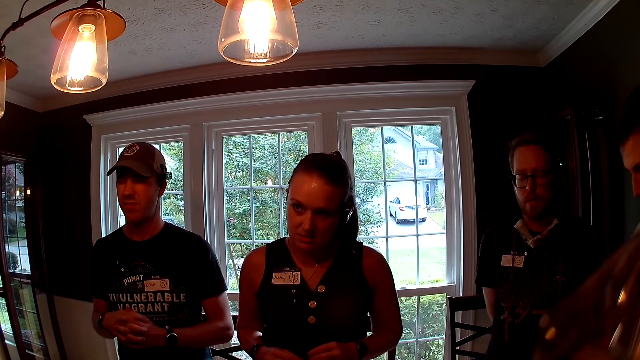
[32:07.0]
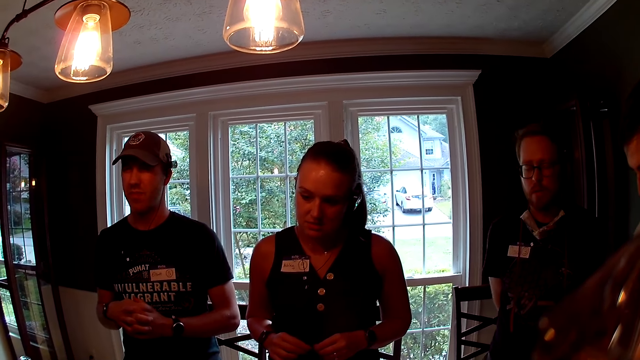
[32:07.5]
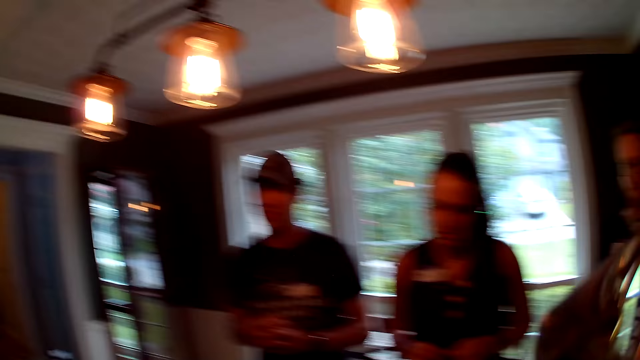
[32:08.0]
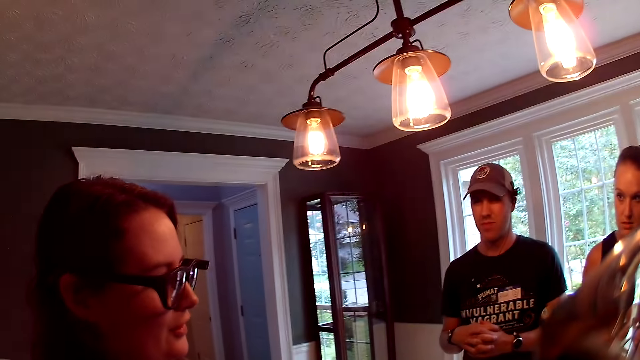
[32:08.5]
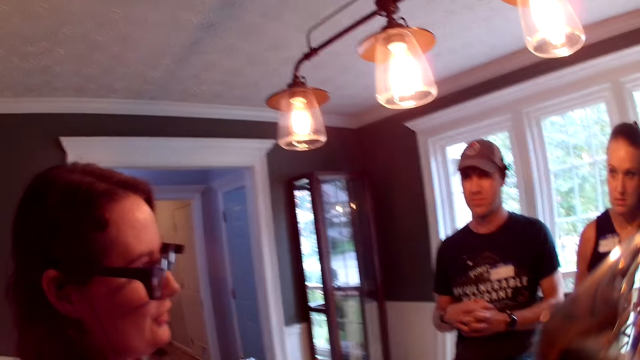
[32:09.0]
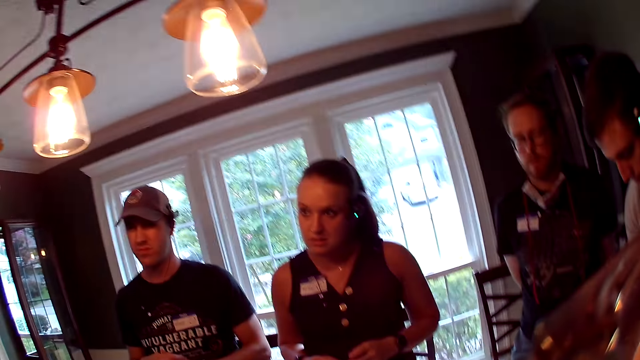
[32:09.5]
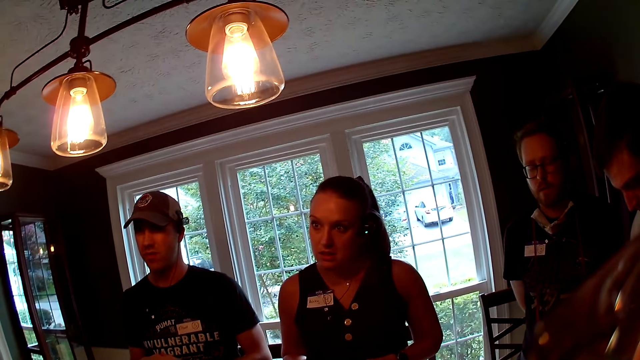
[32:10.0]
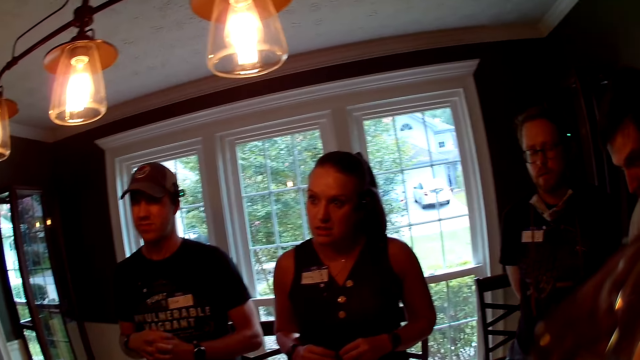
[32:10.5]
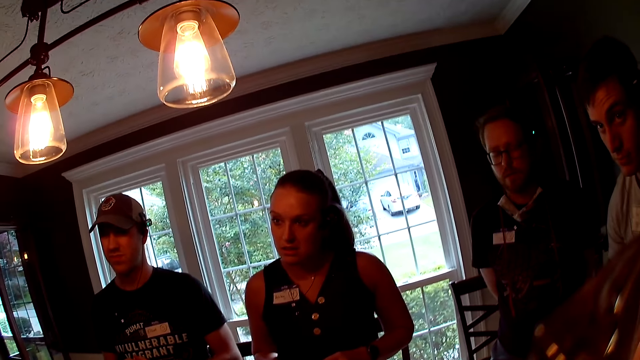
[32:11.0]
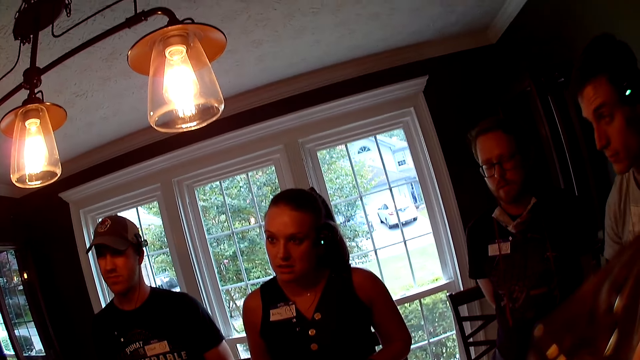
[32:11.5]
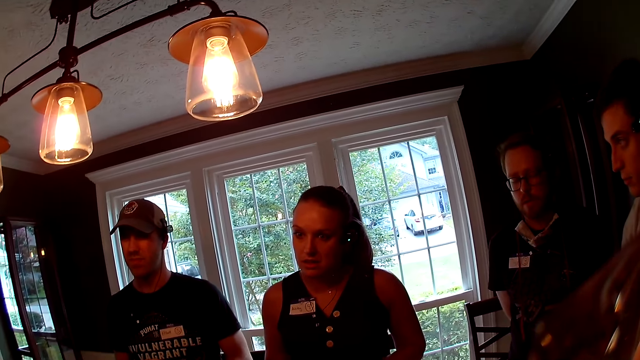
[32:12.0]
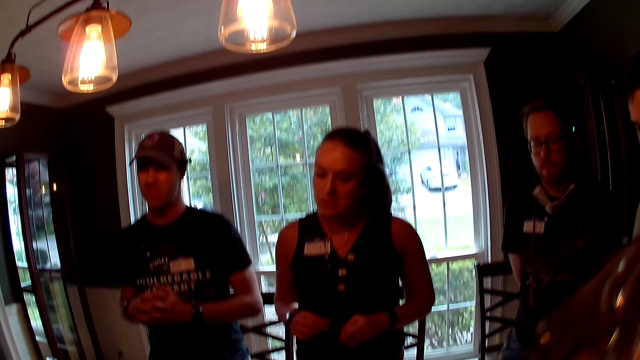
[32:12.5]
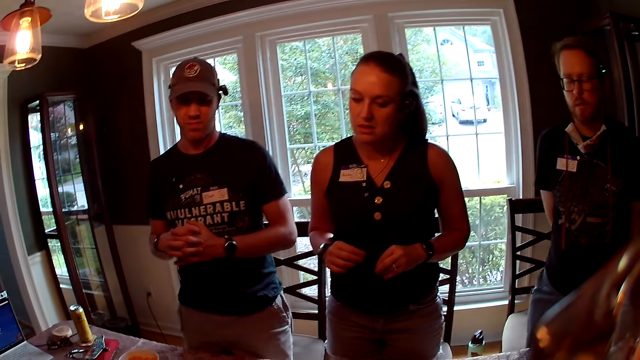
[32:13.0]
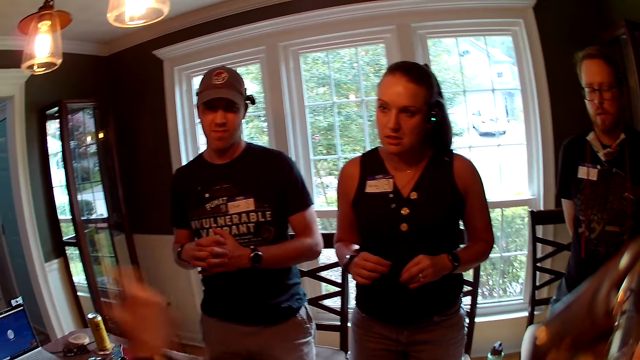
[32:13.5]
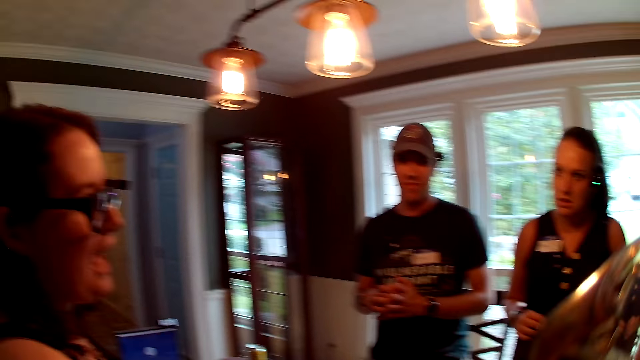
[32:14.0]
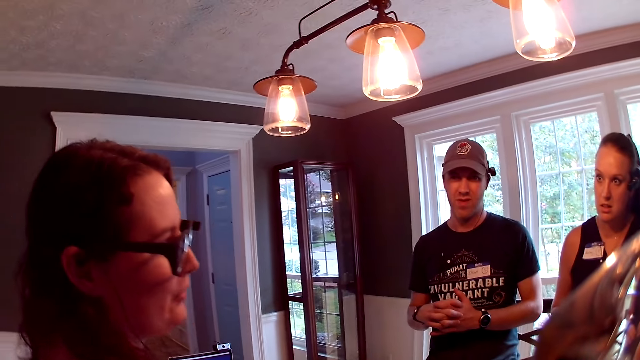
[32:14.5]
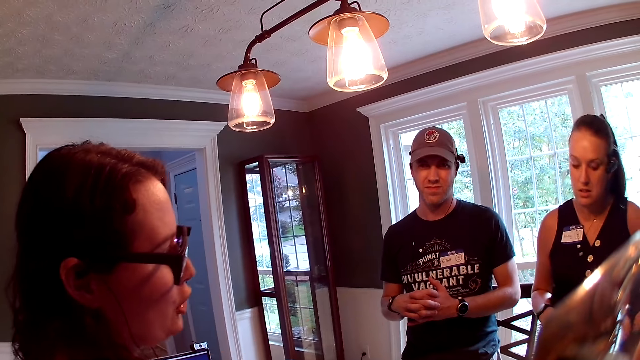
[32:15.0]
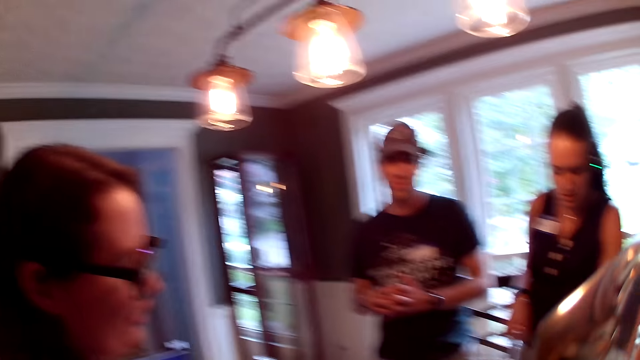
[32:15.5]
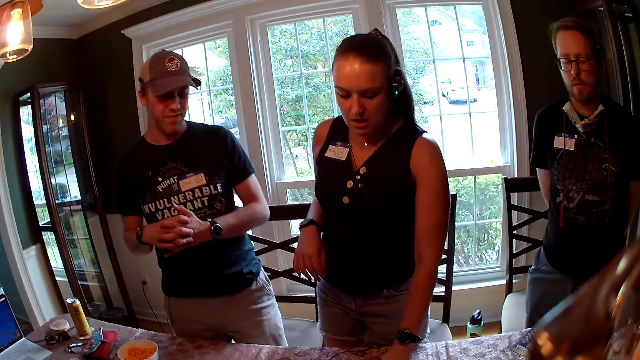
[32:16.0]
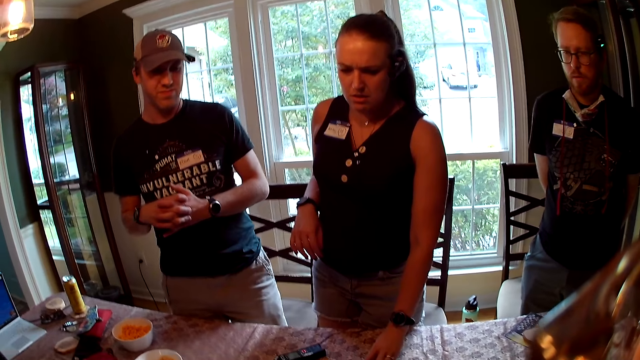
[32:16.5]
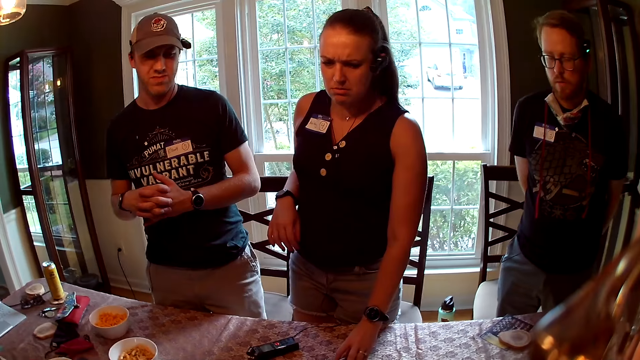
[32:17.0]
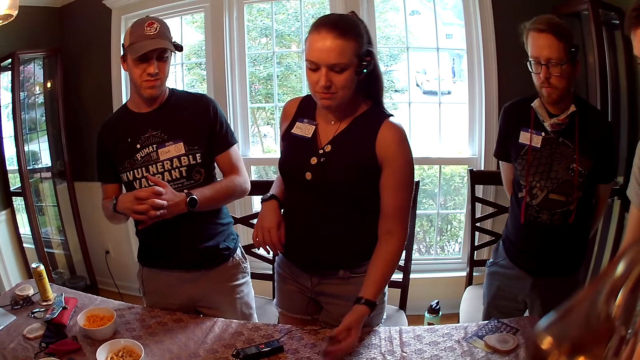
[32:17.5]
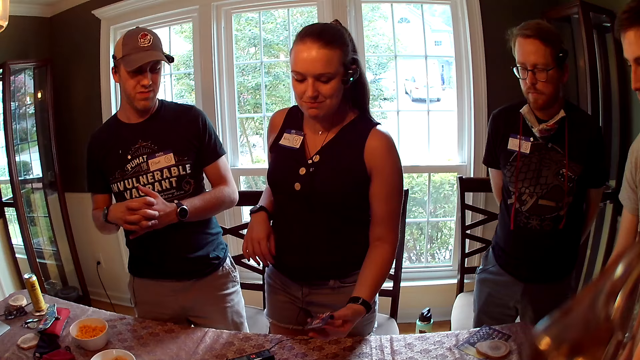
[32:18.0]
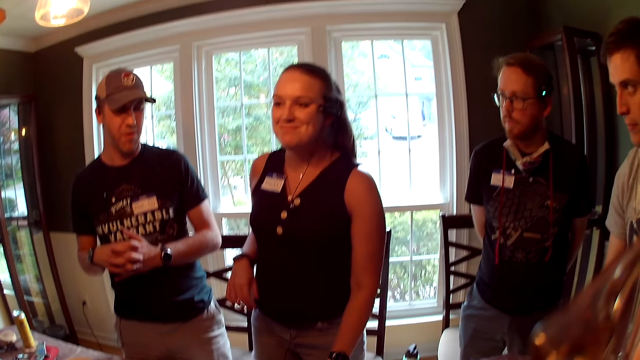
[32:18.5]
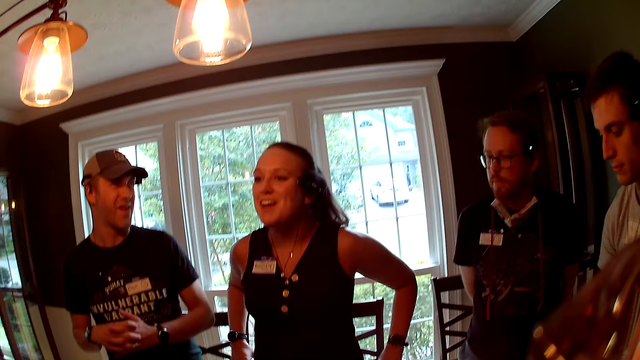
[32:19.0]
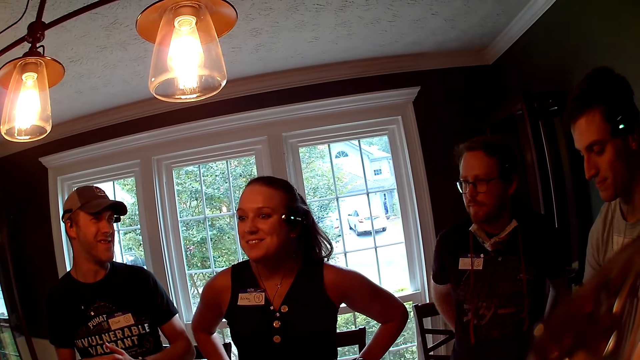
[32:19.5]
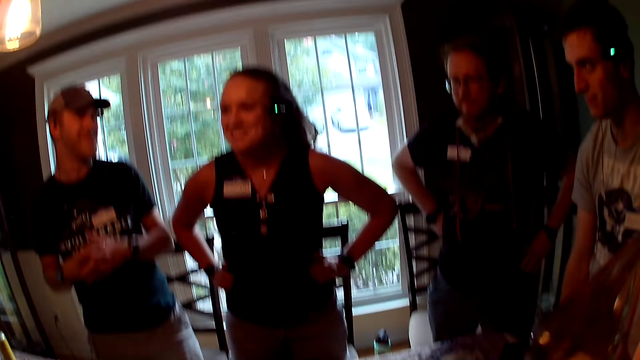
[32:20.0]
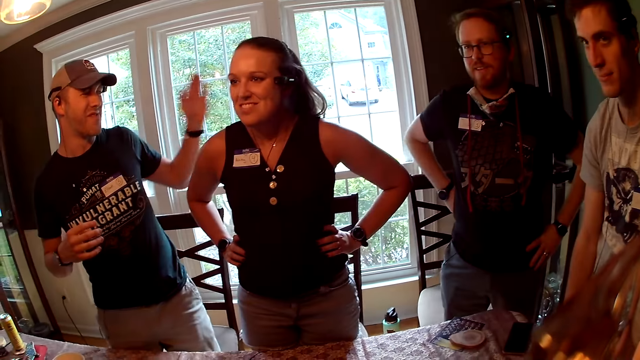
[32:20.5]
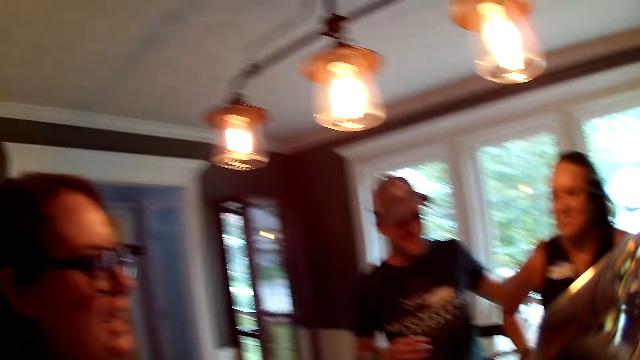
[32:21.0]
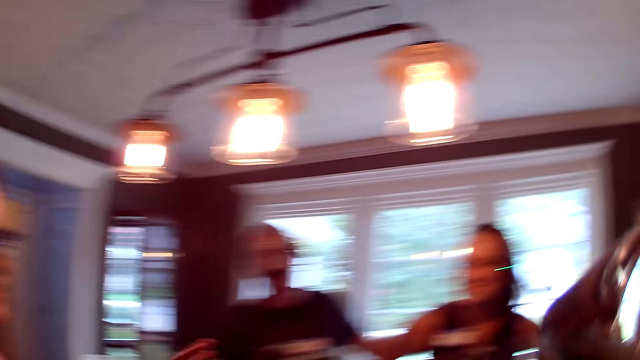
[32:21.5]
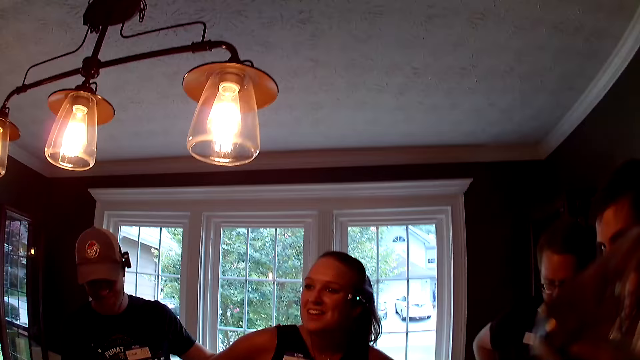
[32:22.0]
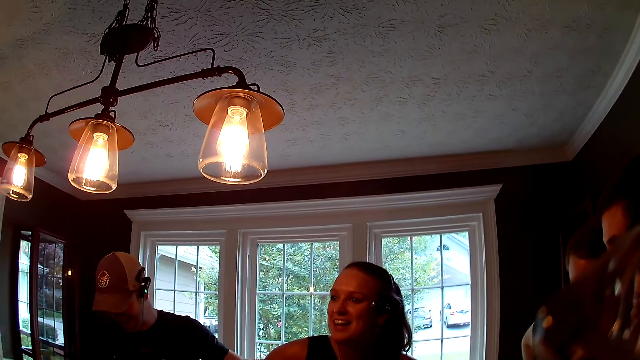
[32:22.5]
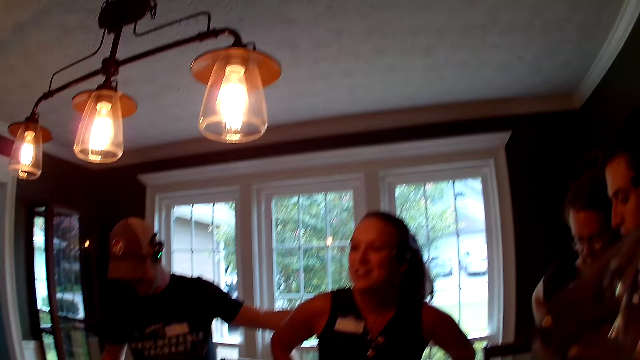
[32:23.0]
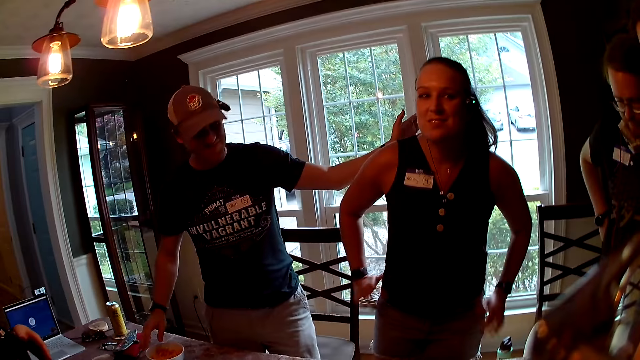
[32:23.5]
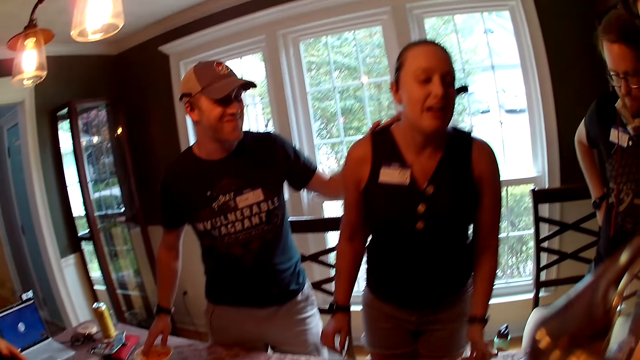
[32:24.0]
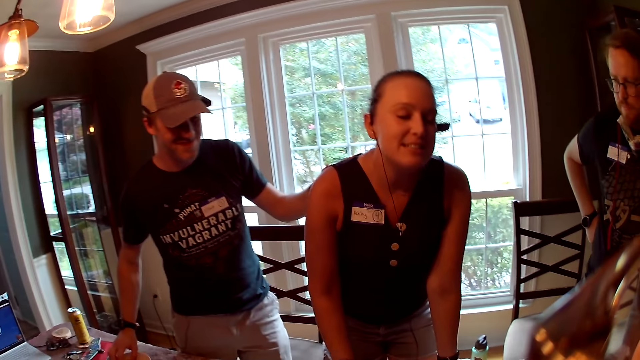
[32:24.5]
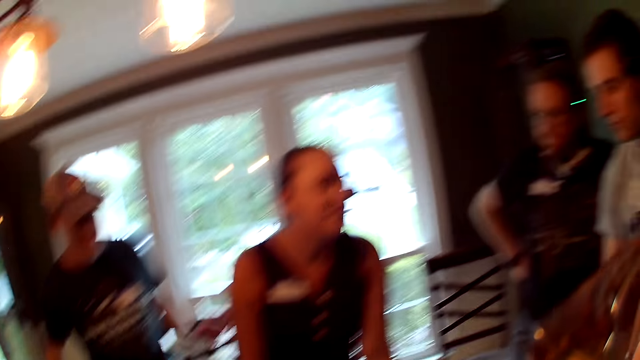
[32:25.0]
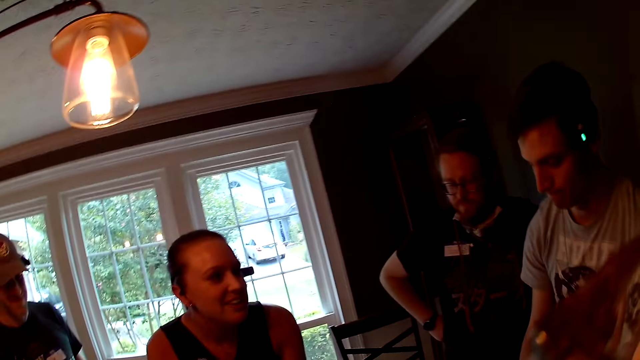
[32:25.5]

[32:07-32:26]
The camera wearer looks around. A woman interacts with another woman. A man pats the other woman on her back.

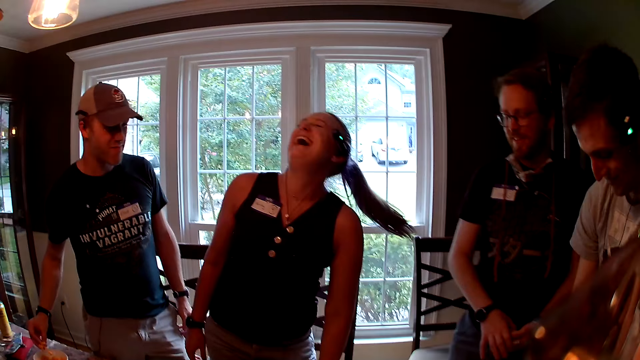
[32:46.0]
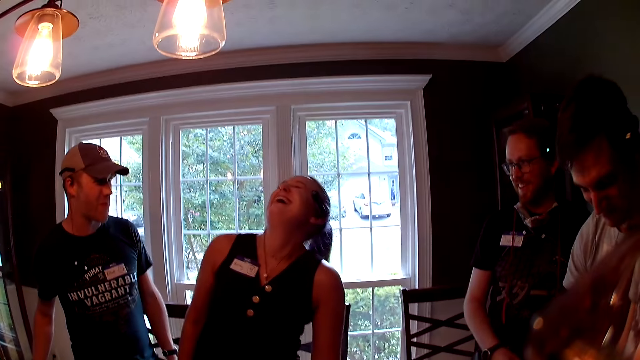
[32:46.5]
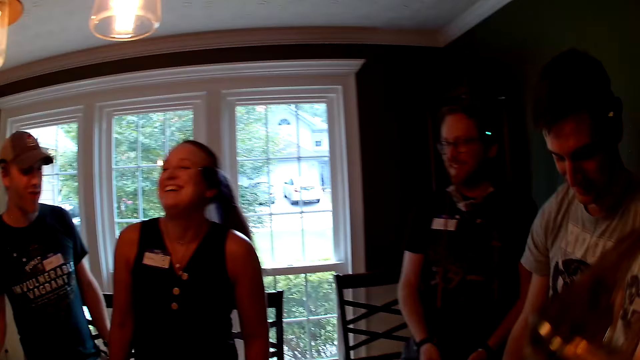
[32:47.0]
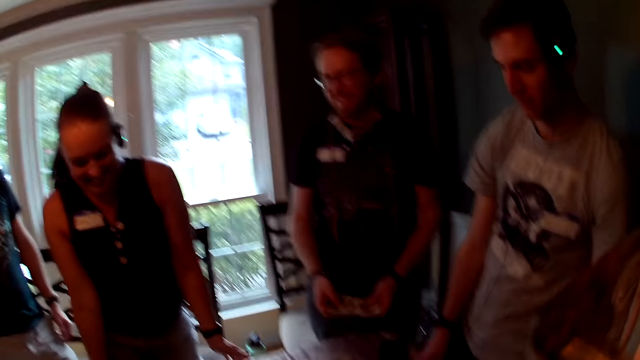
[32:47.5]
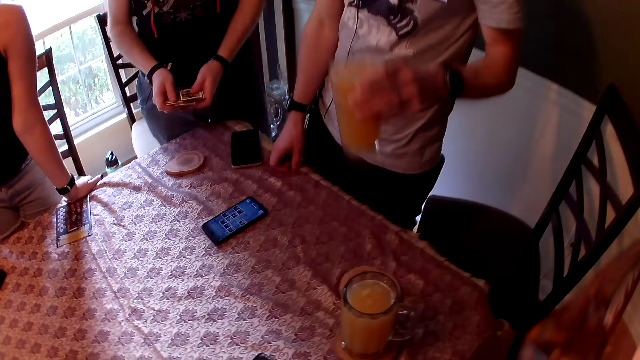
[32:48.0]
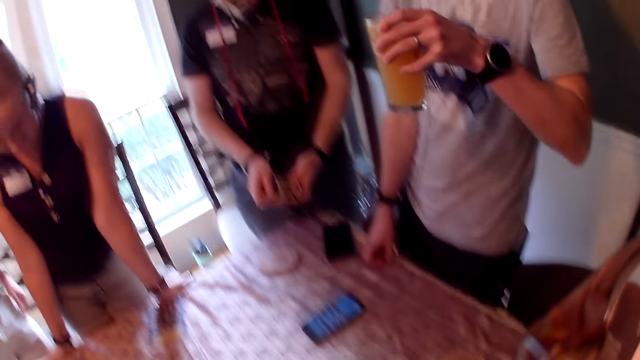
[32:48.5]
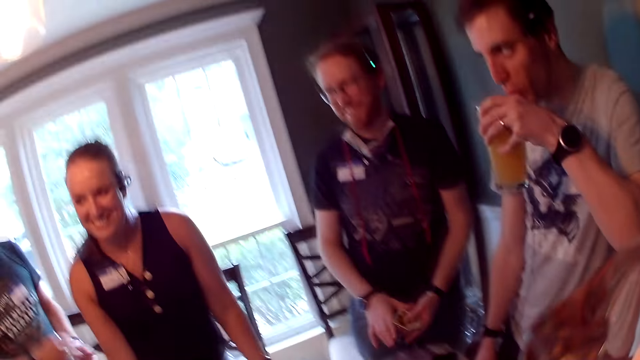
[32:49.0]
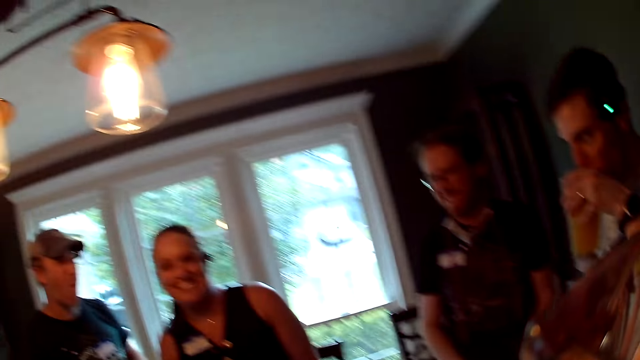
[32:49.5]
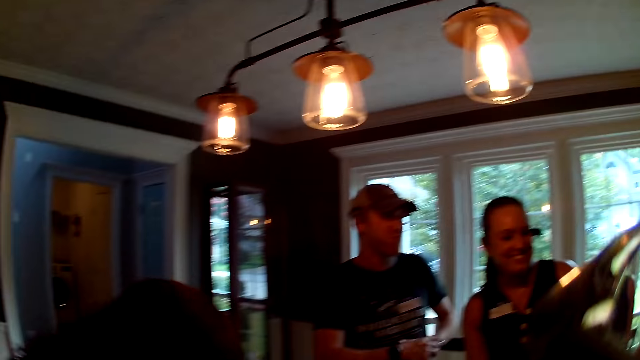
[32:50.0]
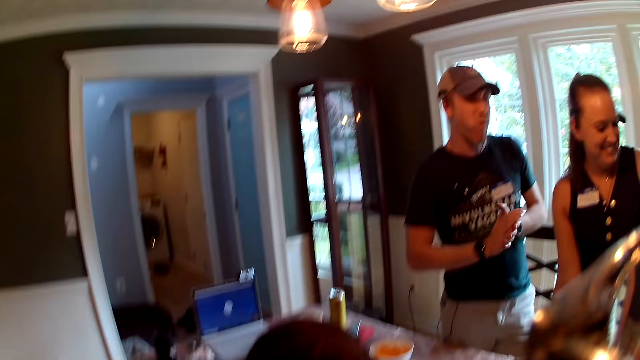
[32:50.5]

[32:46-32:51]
A man picks up a cup of juice on a table with his left hand. The man drinks the juice in the cup with his left hand.
